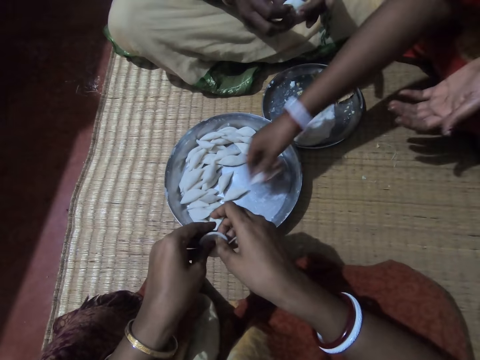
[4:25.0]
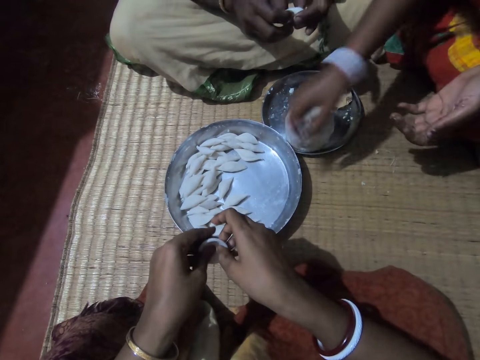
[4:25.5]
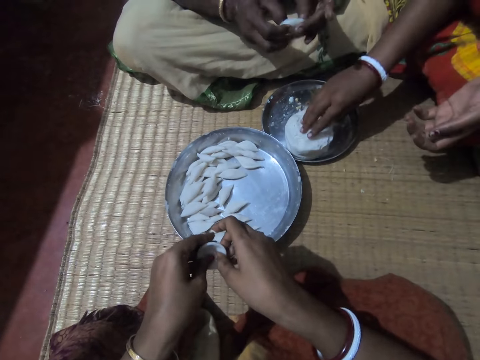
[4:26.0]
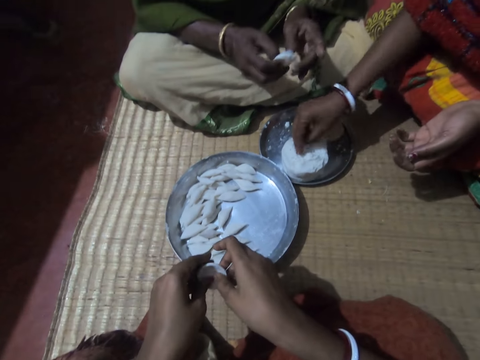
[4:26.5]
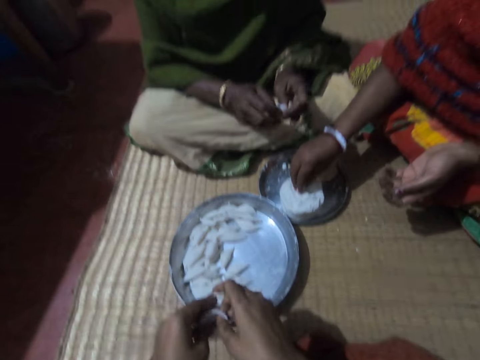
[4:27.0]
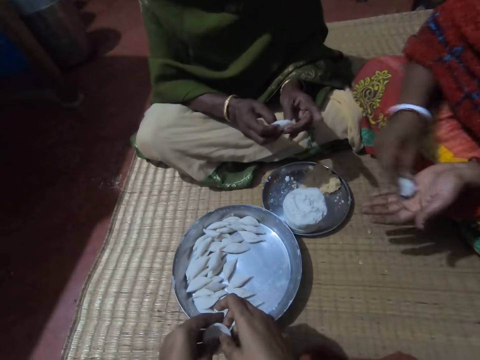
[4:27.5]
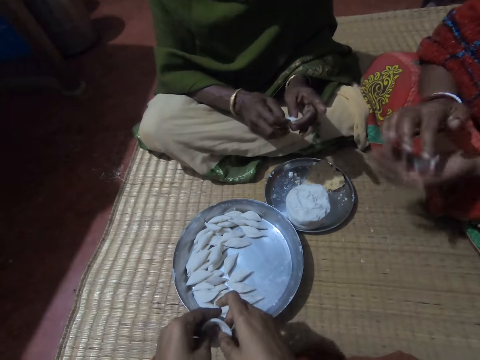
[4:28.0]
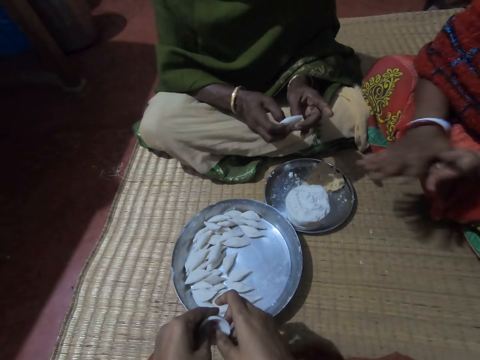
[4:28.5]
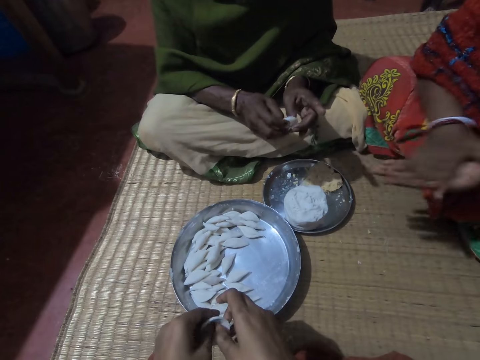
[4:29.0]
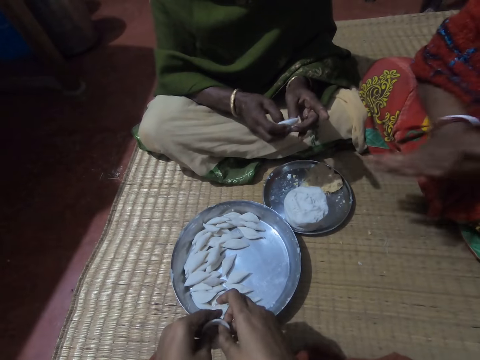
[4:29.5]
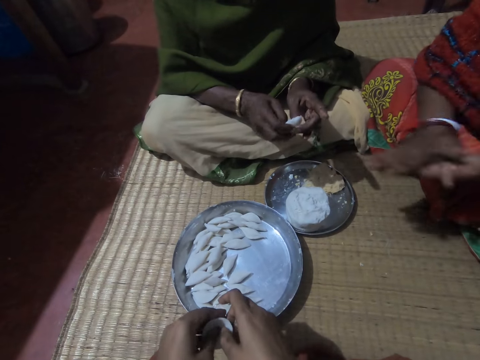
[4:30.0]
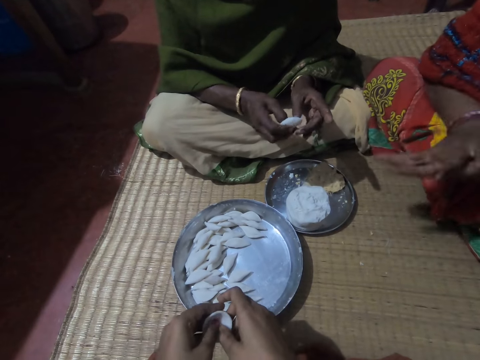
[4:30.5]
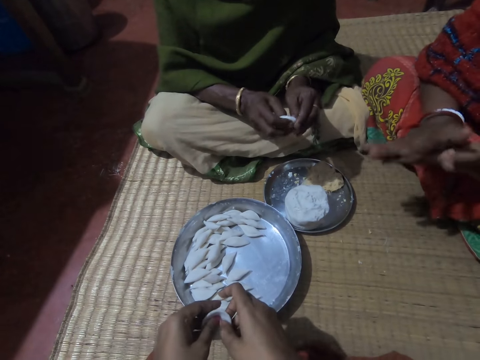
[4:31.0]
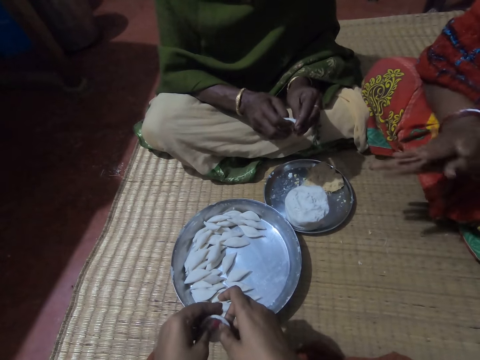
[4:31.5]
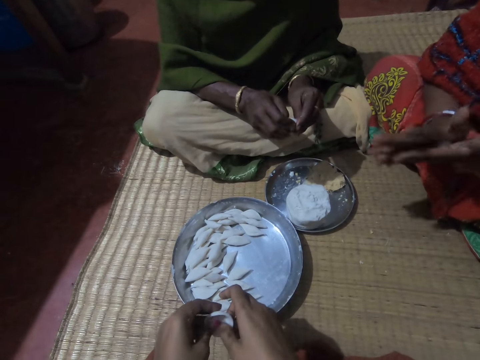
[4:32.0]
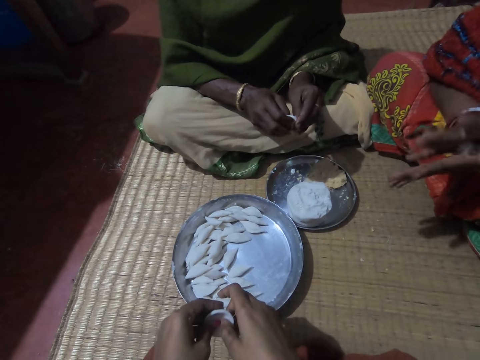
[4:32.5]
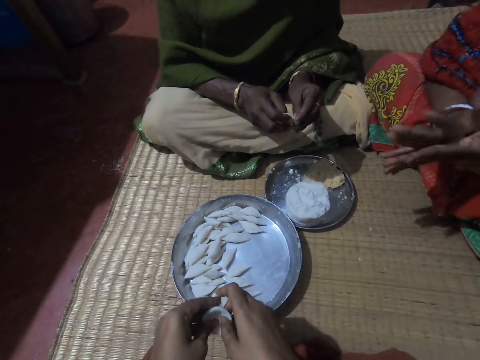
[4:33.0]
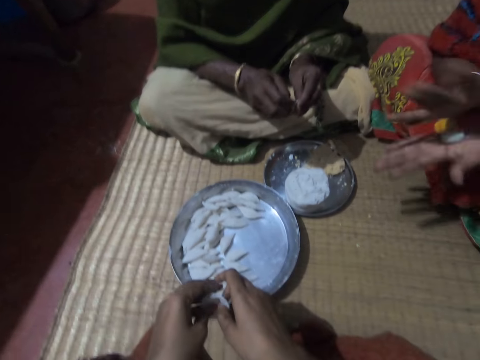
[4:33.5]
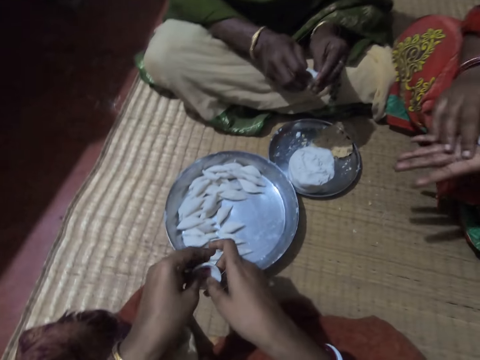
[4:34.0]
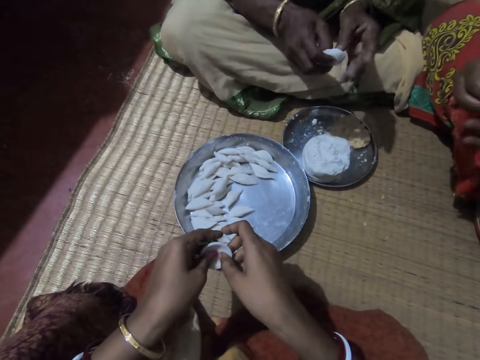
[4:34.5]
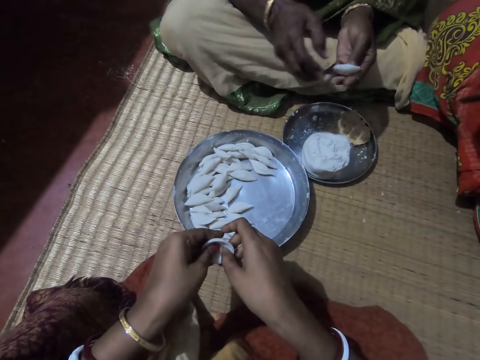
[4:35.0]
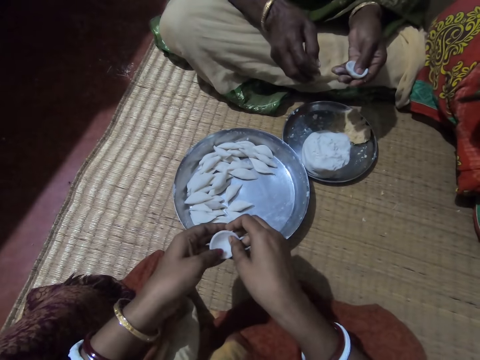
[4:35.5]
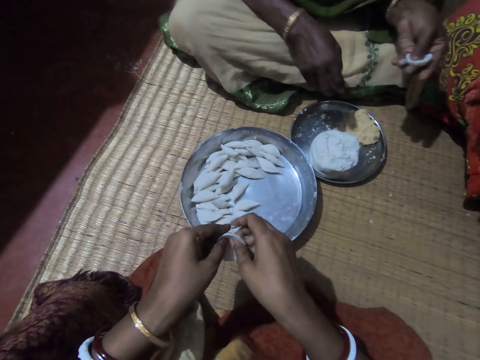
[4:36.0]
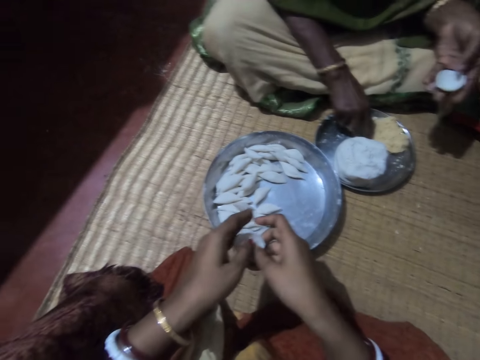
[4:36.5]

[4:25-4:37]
A woman drops the rolled corn flour in the plate with her right hand. She cuts the dough piece in the tray. A lady rolls a dough piece in her hands. The camera wearer rolls a dough piece in her hands. The woman takes some corn flour from the plate with her right hand, shifts the piece to her left hand and rolls the corn flour with both hands. The lady rolls the dough piece in her hands. The camera wearer rolls the dough piece in her hands. The lady holds the dough in her left hand.

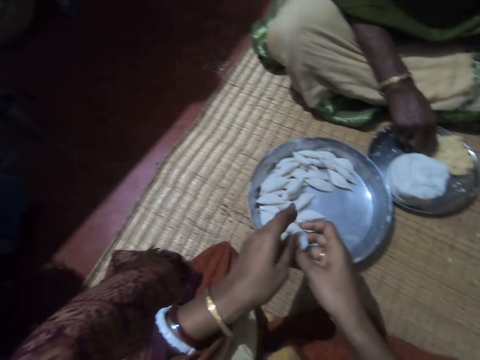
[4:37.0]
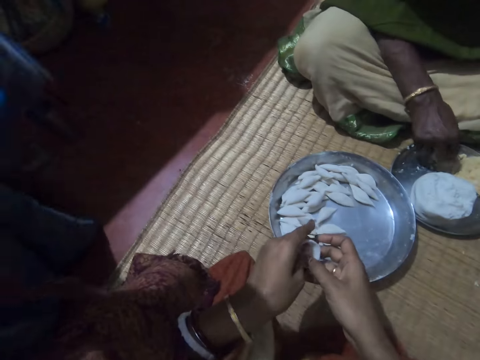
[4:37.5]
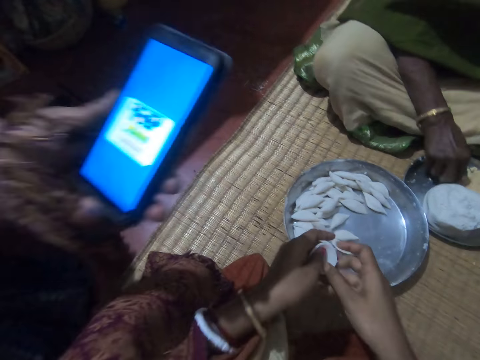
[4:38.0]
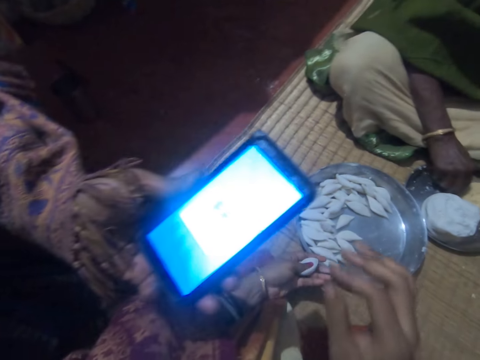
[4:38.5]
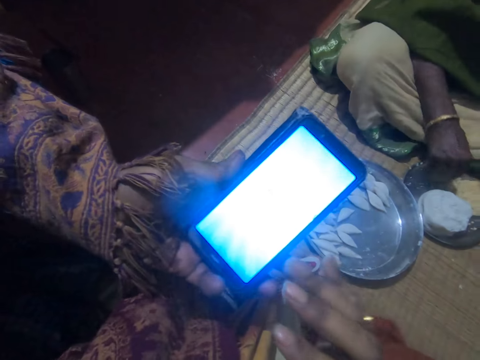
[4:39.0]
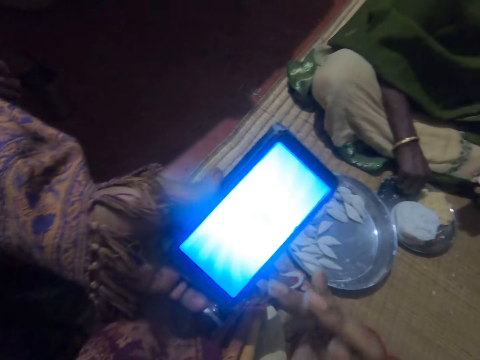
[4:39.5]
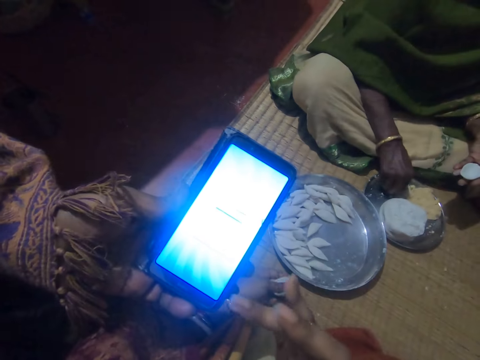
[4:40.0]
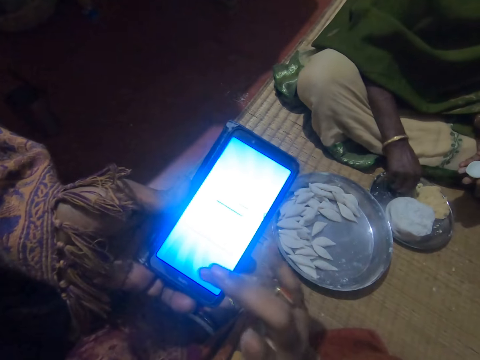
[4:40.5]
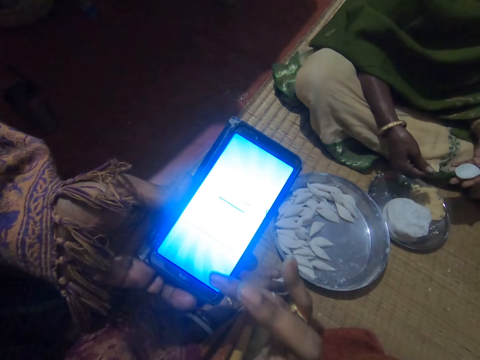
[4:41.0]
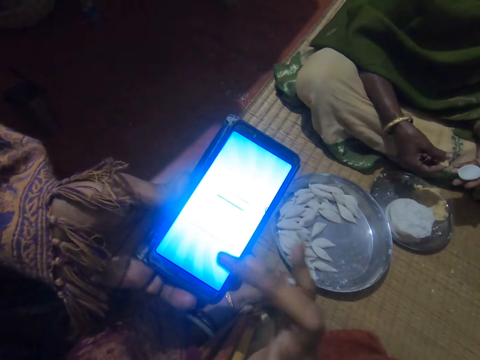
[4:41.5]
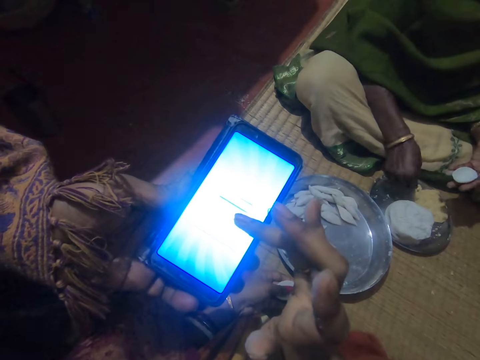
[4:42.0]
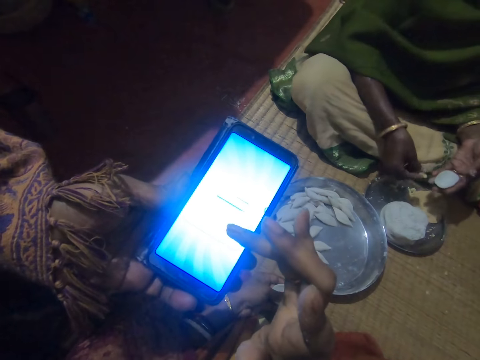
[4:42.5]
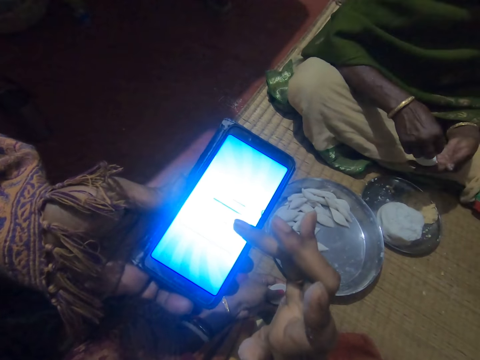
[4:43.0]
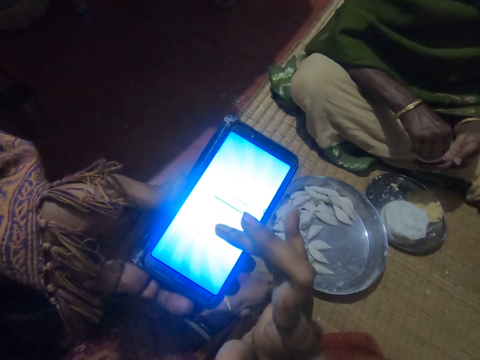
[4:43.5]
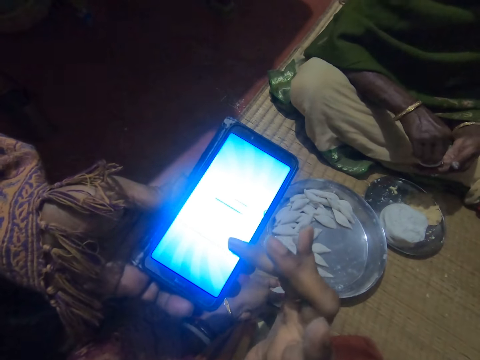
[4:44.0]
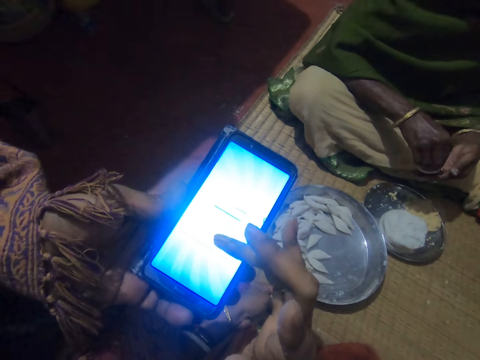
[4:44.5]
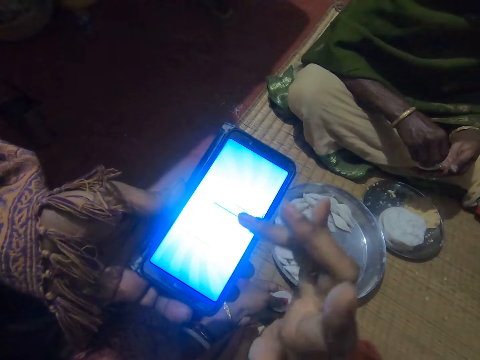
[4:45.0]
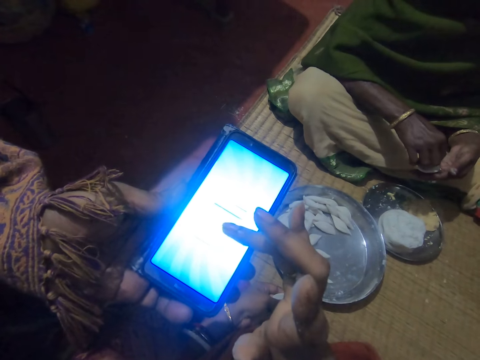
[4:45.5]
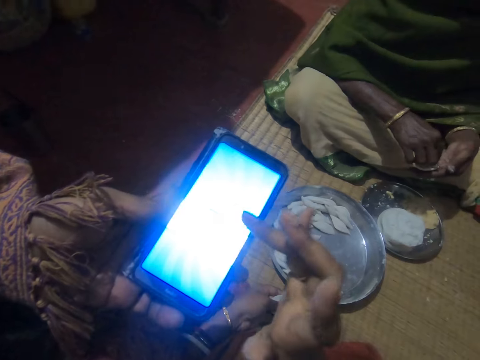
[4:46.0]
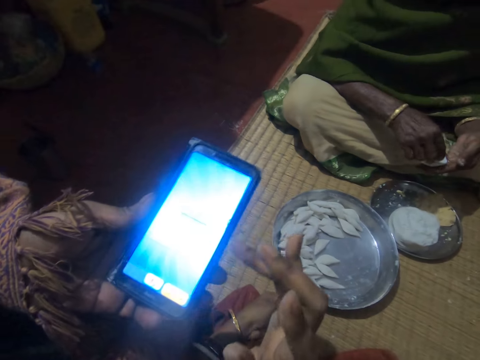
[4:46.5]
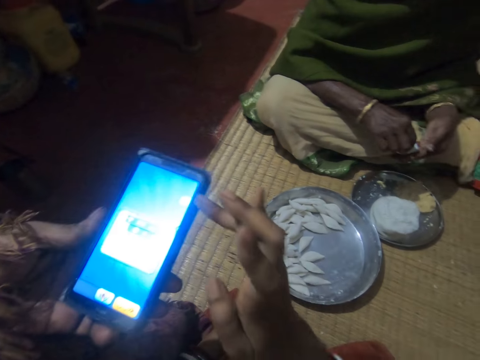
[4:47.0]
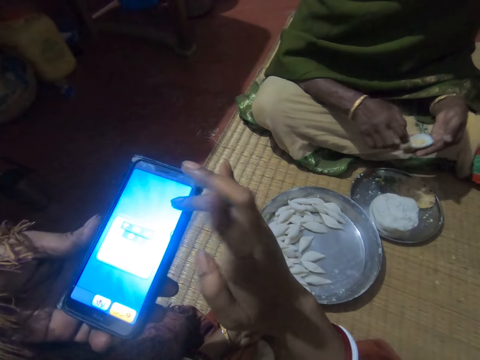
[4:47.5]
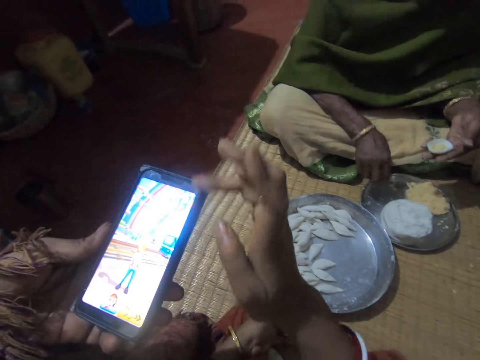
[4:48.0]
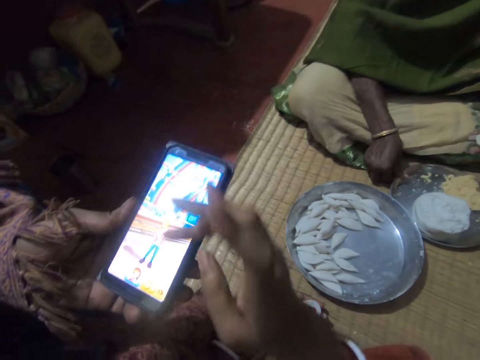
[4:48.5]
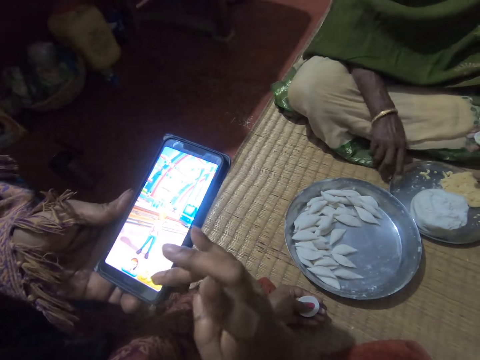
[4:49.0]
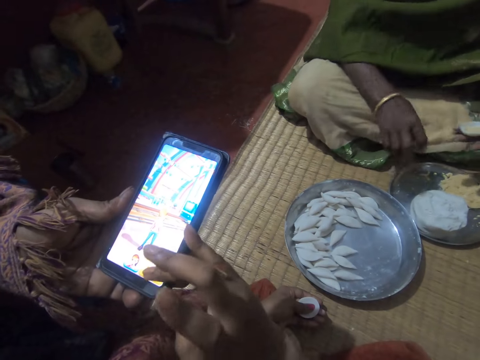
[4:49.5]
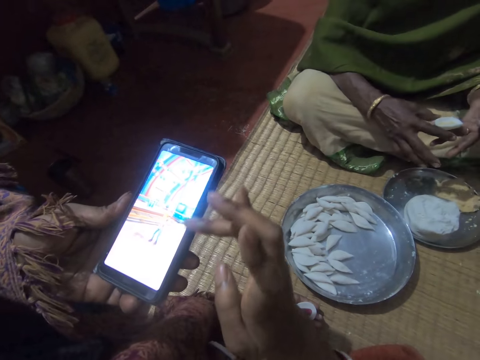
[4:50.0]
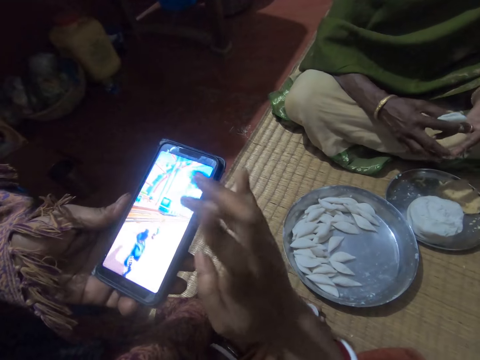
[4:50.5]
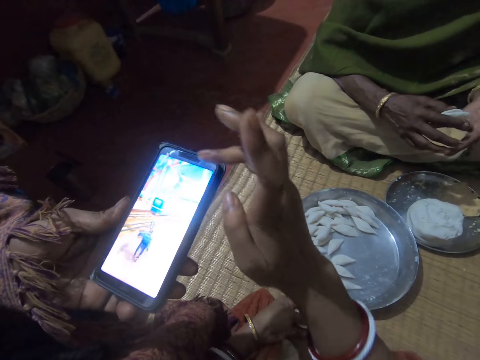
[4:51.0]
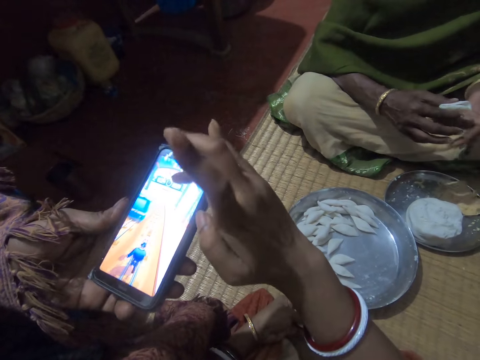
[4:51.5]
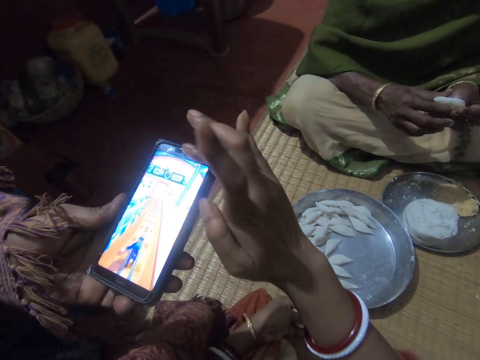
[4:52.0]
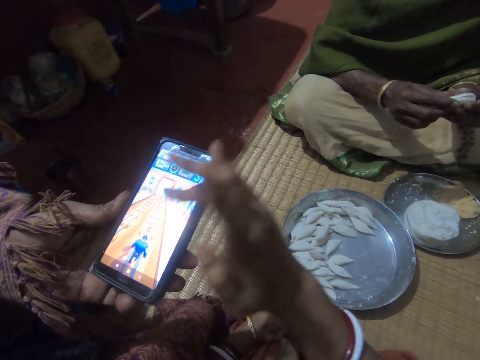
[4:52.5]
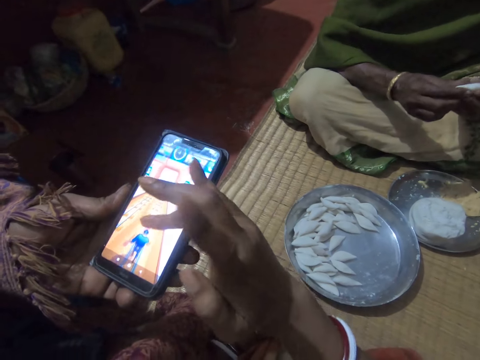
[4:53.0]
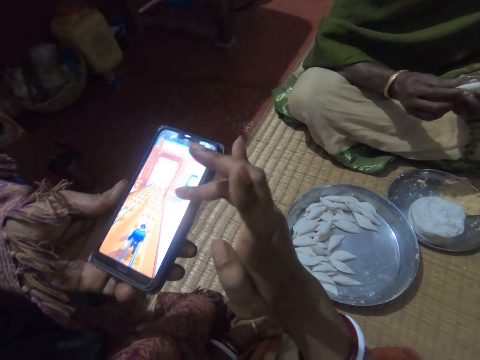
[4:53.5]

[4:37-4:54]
The camera wearer rolls a dough piece in her hands. A lady takes some corn meal from the plate with her right hand. A man stretches a hand with a phone towards the camera wearer. The camera wearer shifts the dough to her left hand and operates the phone with her right hand. The lady scoops something in the tray. The man holds the phone beside the camera wearer with his left hand. The lady puts the corn meal in the corn flour in her hands. The camera wearer operates the phone with her right hand. The lady wipes her hand on the tray and rolls the dough in her hands. The camera wearer operates the phone. The lady folds the corn flour with both hands.
